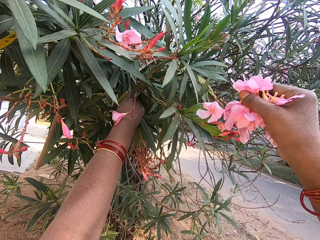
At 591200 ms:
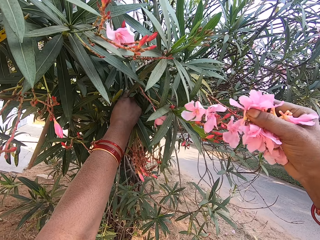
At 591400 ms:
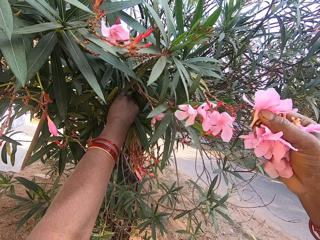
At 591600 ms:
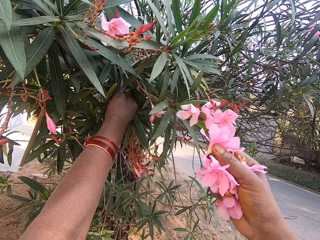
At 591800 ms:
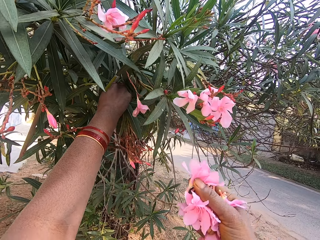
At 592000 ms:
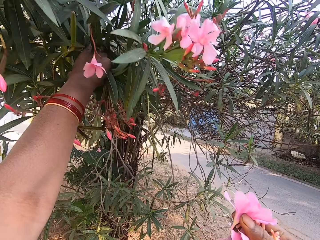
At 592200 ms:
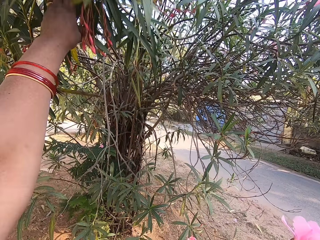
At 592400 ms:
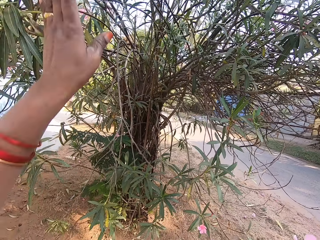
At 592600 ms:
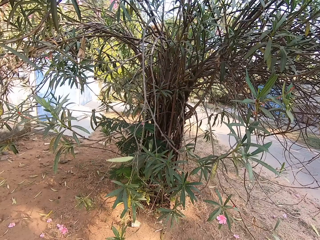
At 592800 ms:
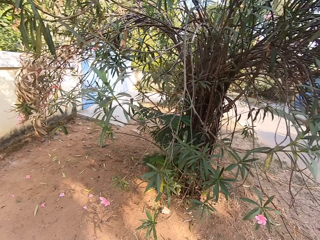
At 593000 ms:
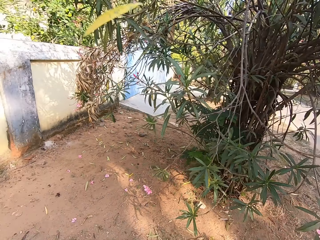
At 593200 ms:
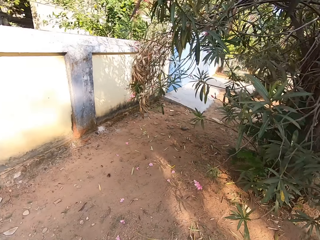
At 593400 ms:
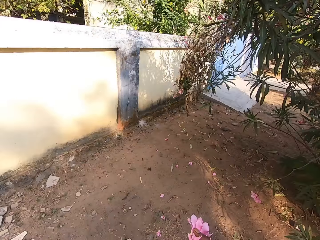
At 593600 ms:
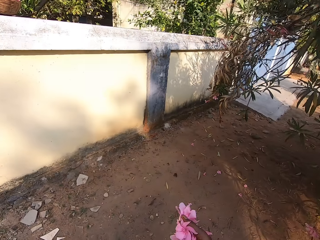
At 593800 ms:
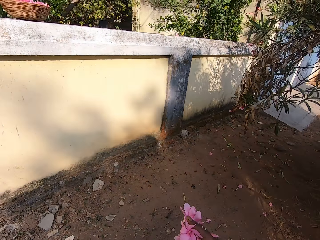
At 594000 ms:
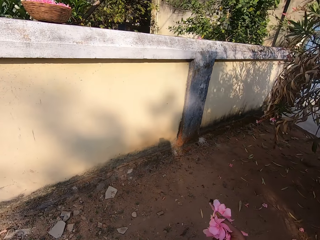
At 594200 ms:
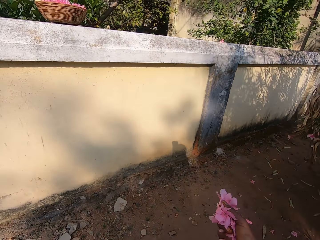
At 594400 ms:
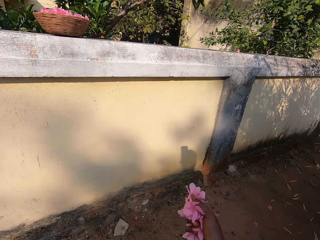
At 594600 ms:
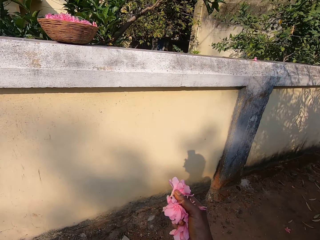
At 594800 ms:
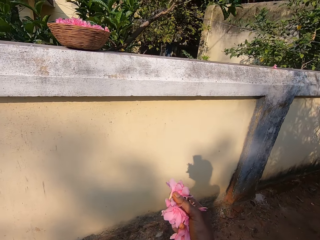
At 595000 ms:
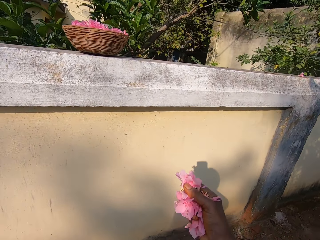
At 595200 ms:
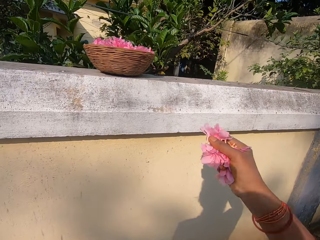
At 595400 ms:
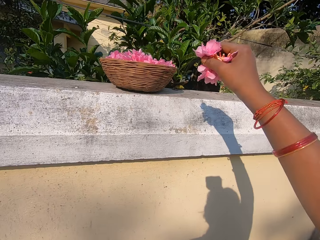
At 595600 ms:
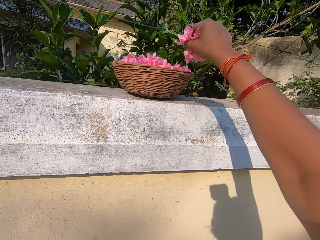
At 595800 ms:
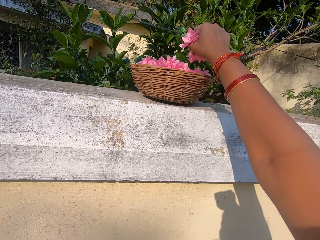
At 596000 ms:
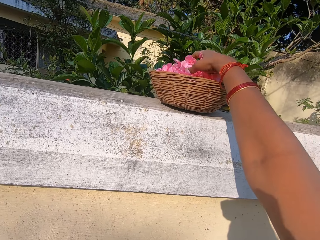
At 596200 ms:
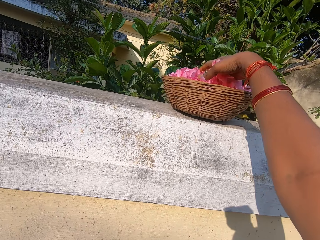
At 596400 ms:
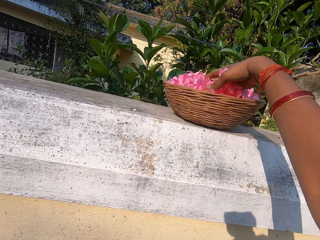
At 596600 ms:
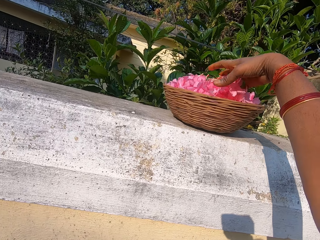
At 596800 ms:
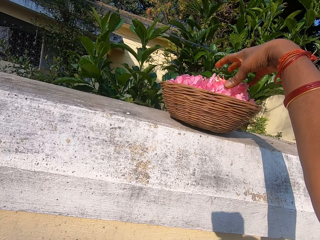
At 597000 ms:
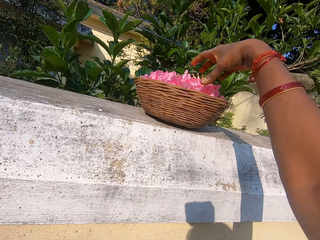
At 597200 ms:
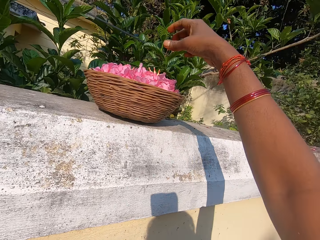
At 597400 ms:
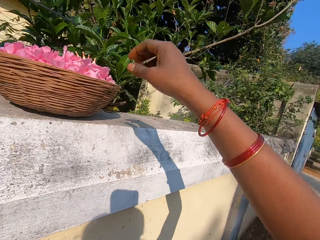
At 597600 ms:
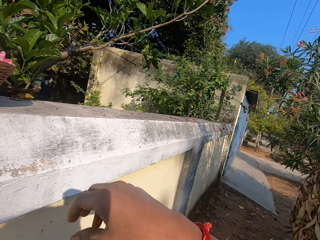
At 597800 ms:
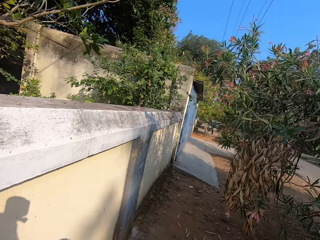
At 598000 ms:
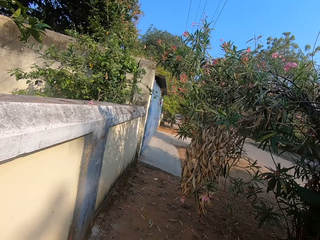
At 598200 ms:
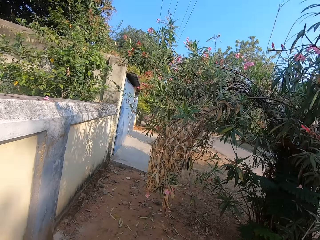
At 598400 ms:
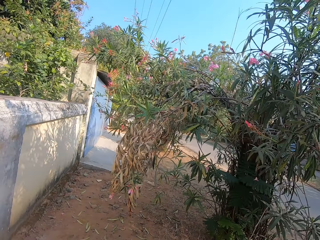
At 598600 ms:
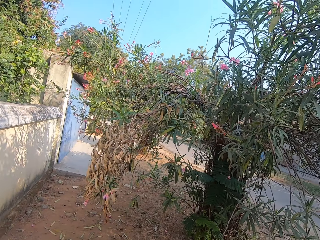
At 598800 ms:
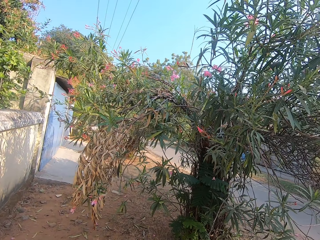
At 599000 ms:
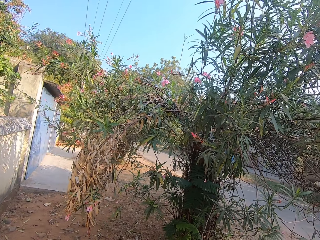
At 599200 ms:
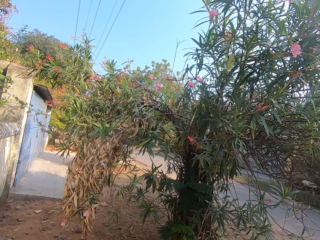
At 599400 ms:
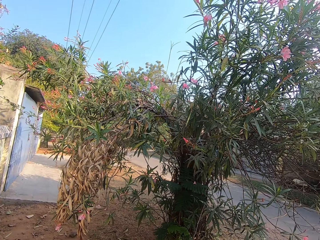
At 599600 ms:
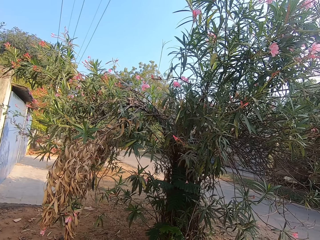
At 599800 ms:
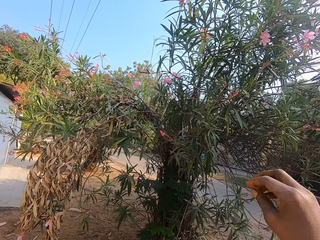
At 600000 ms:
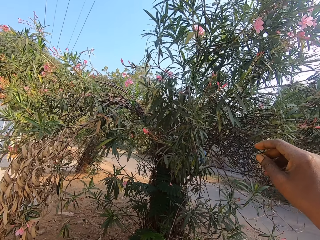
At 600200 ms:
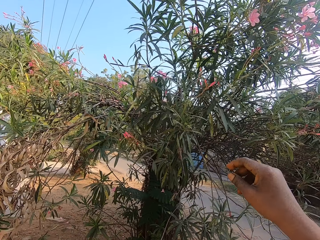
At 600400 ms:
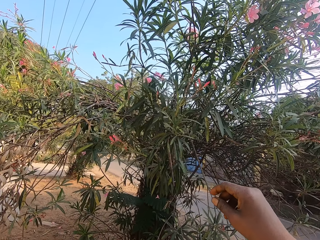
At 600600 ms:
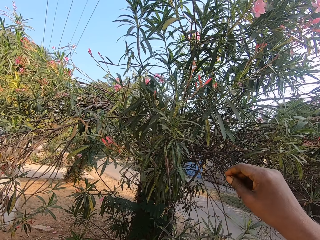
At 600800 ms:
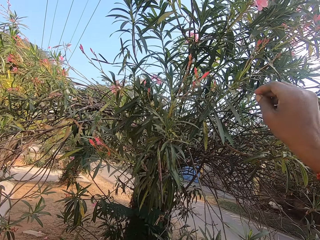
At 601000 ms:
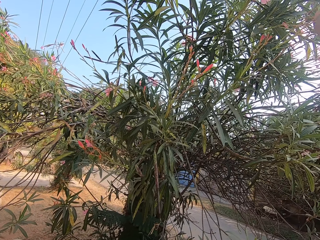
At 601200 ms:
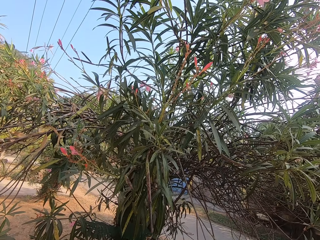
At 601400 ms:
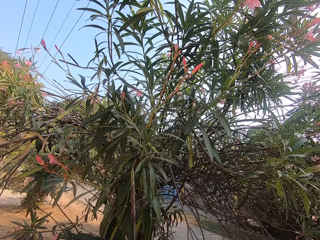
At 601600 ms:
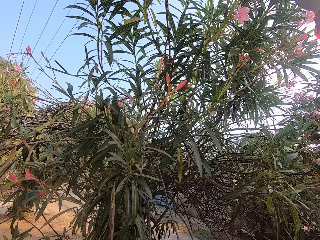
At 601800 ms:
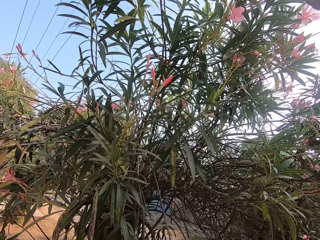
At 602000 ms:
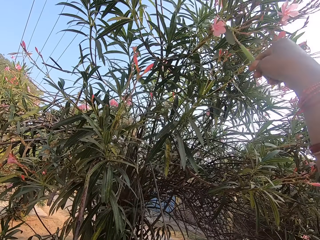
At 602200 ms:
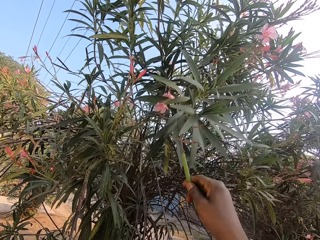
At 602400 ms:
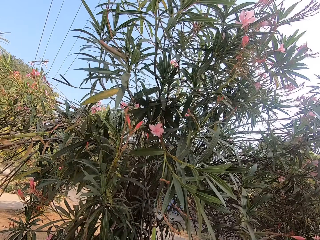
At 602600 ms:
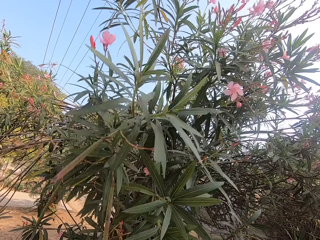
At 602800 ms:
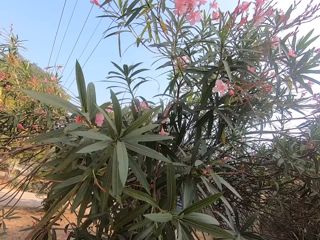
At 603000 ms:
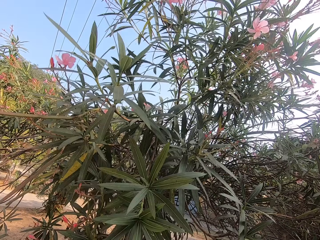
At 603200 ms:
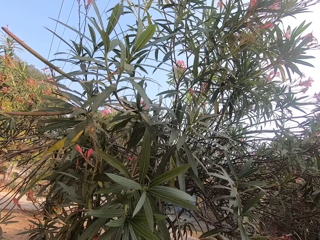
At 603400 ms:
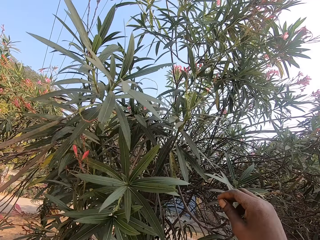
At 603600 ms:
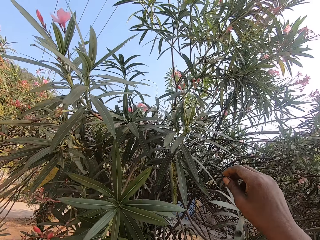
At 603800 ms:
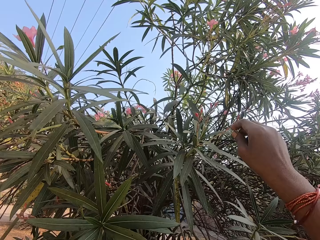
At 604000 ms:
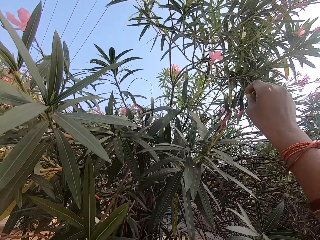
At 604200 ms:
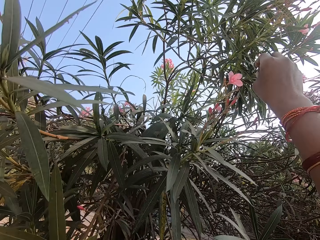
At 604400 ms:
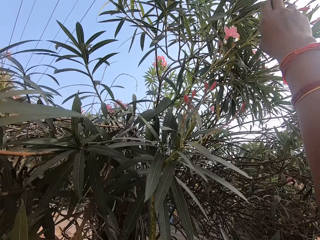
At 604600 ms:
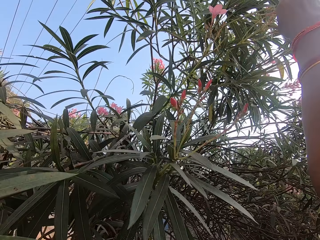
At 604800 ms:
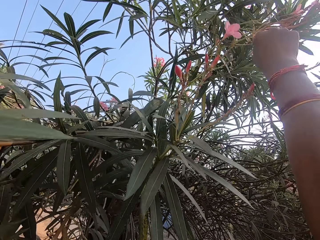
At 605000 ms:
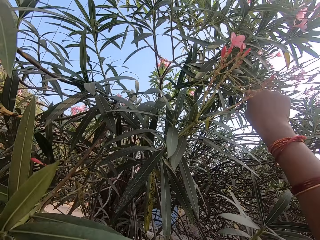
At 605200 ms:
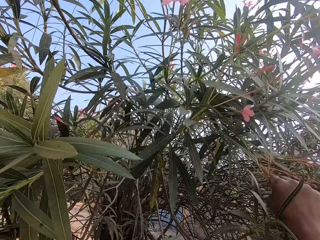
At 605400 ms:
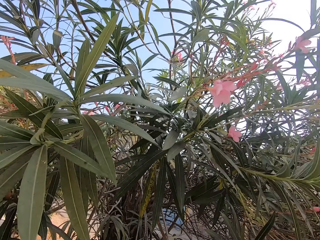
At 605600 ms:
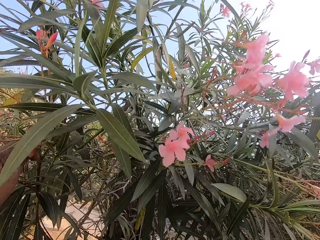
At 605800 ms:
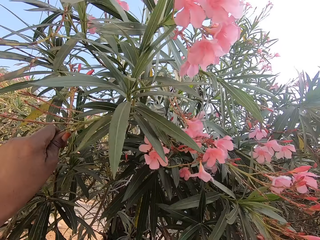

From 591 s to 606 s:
The camera wearer drops the tree branches. They walk away. They drop the flowers in the basket. They walk away. They pull tree branches.

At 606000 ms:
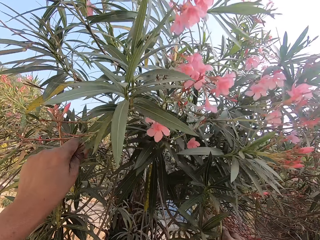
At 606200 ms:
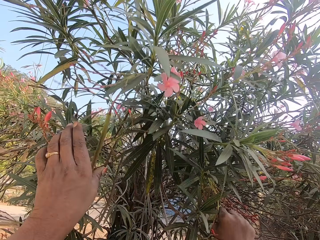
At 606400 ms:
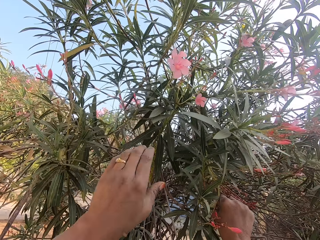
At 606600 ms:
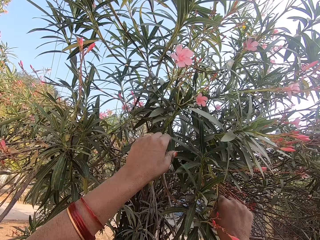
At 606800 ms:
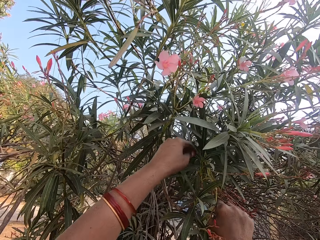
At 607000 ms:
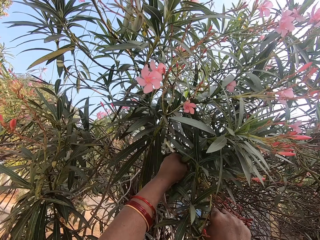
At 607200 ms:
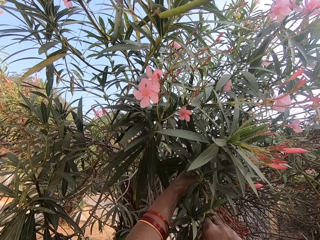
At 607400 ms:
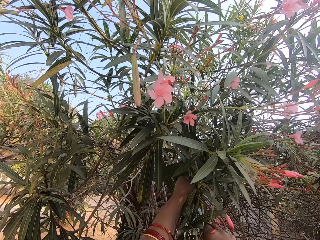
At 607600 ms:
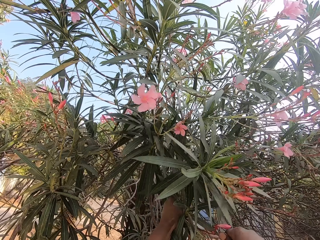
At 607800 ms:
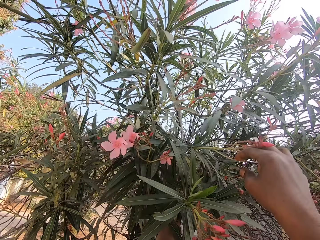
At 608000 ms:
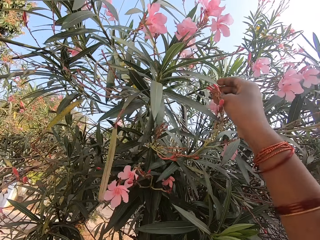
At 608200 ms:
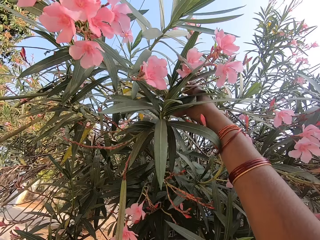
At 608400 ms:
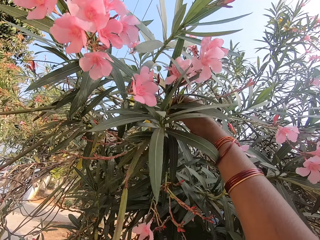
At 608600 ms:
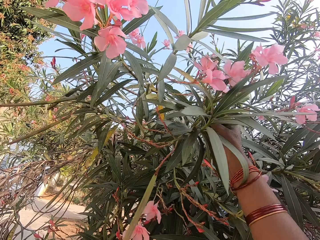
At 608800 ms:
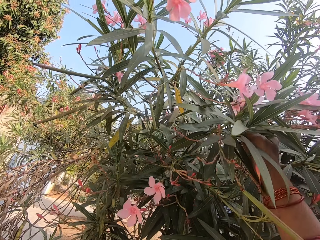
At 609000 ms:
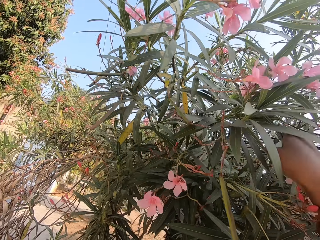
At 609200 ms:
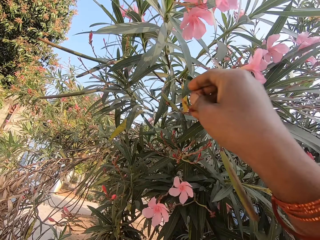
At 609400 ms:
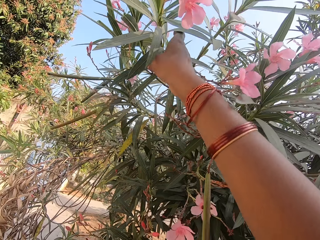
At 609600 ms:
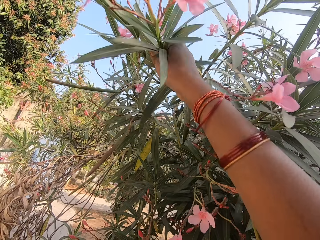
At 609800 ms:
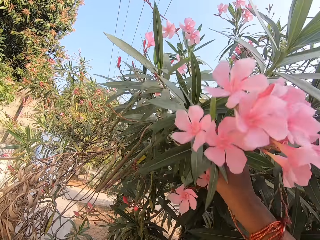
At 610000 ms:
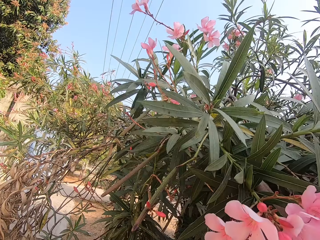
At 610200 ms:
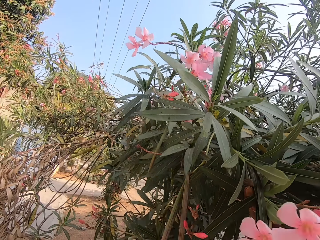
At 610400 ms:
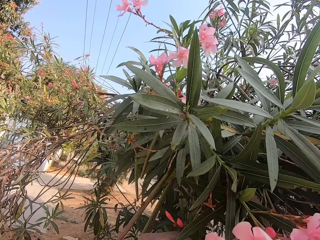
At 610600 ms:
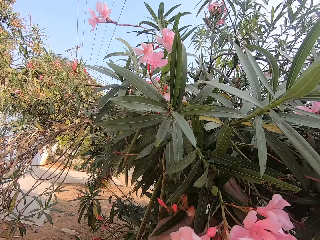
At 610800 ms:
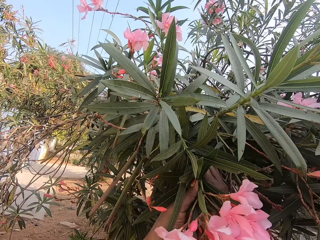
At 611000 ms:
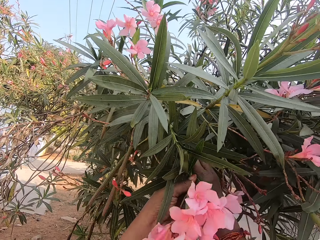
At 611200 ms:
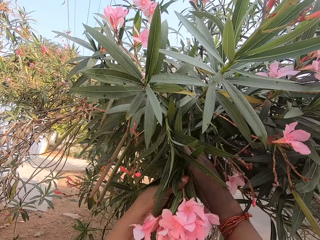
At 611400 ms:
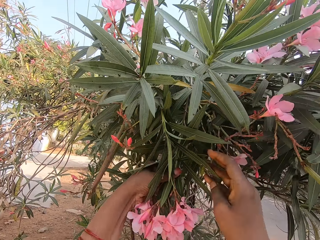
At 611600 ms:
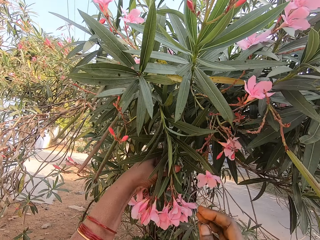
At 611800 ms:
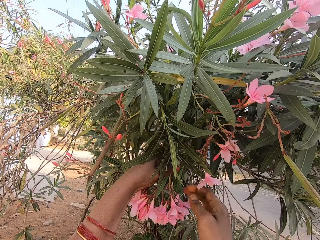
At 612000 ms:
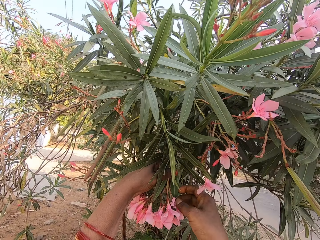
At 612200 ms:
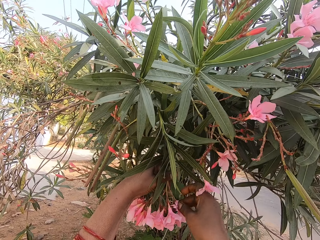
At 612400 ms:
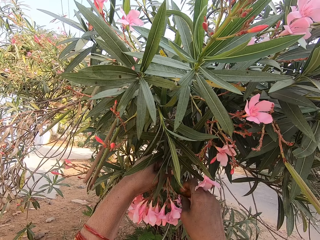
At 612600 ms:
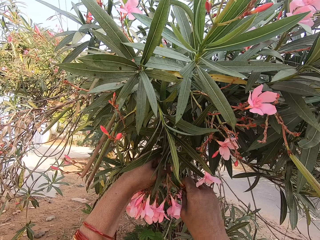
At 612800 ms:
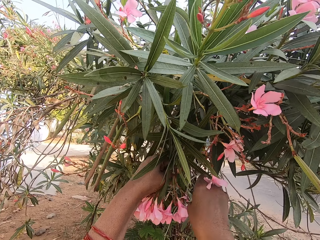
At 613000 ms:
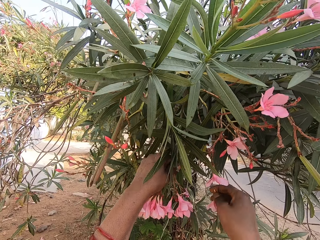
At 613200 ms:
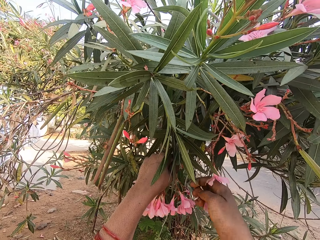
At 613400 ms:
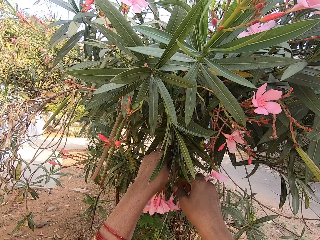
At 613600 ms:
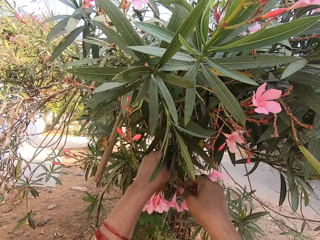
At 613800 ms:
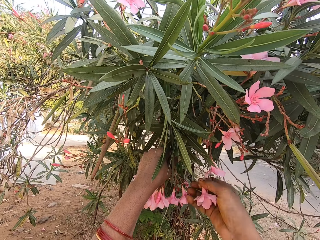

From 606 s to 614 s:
The camera wearer picks the flowers.
